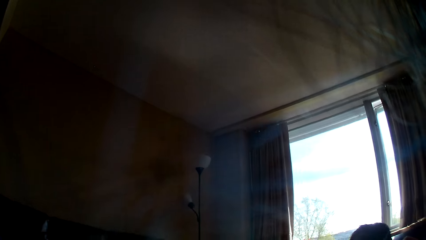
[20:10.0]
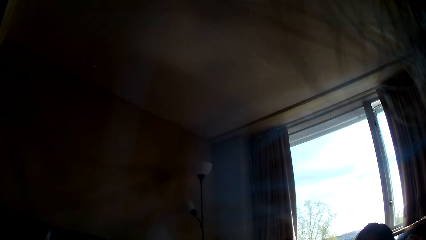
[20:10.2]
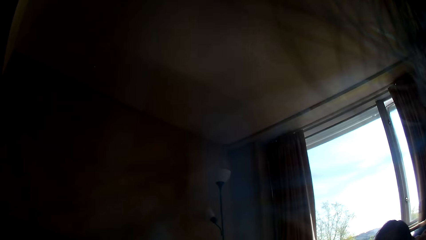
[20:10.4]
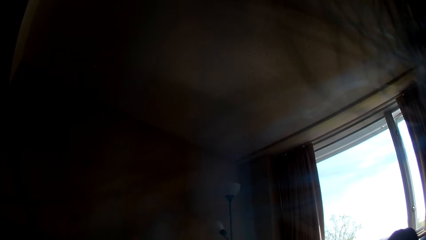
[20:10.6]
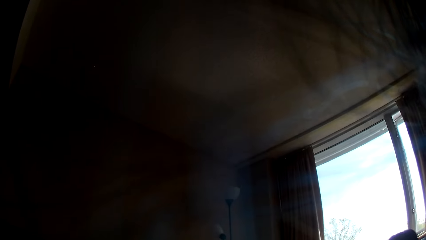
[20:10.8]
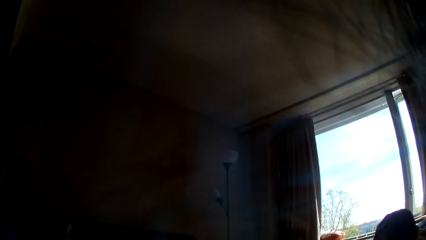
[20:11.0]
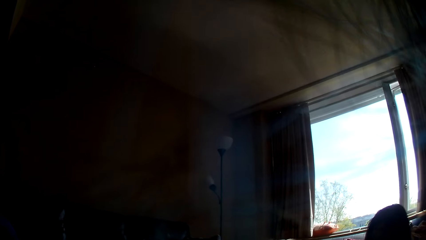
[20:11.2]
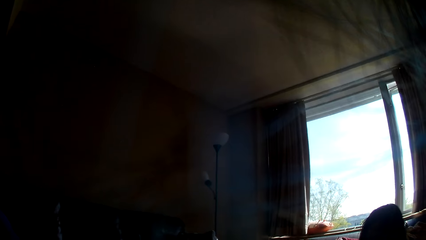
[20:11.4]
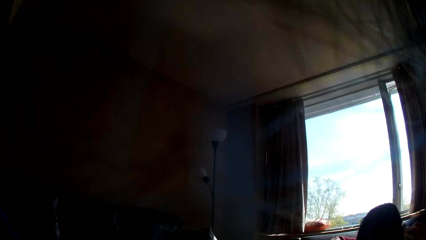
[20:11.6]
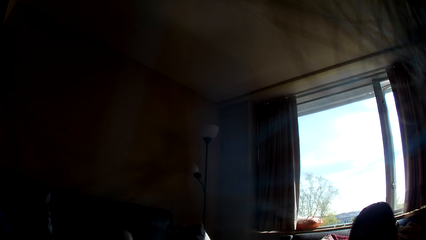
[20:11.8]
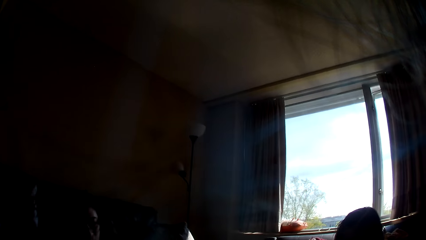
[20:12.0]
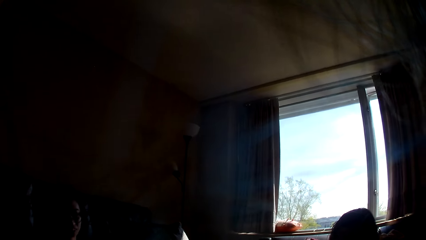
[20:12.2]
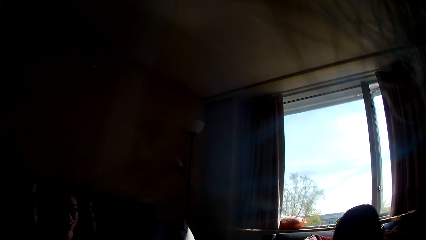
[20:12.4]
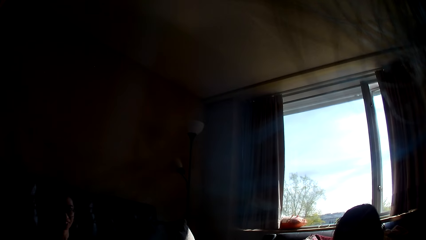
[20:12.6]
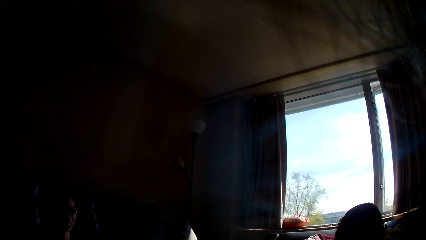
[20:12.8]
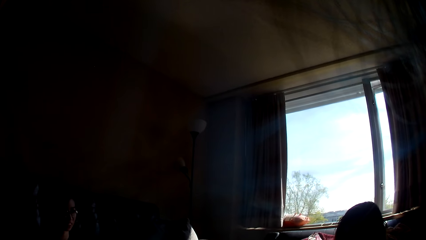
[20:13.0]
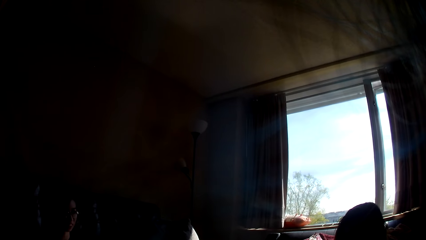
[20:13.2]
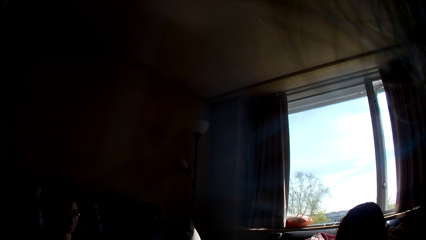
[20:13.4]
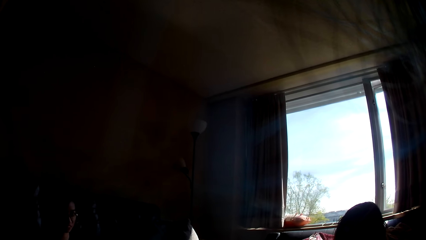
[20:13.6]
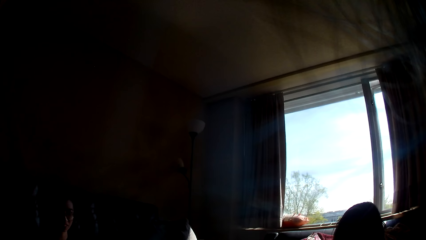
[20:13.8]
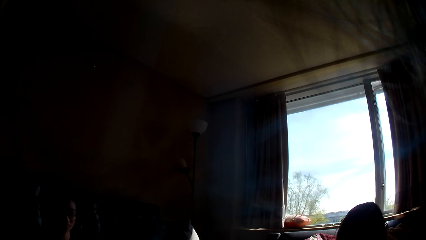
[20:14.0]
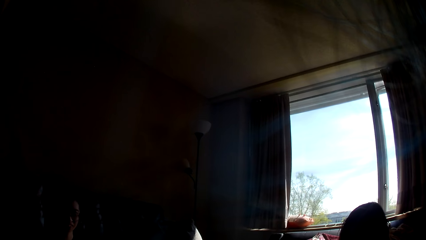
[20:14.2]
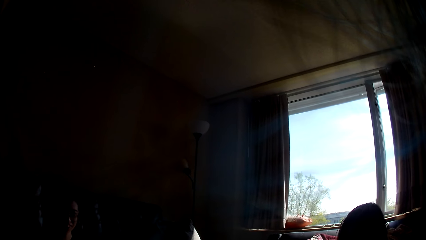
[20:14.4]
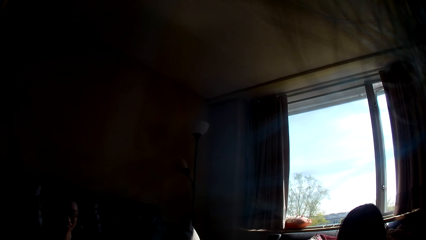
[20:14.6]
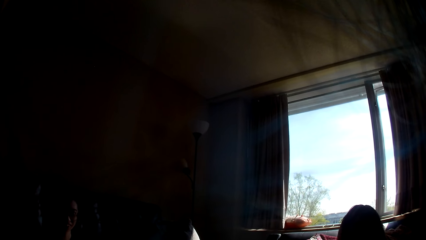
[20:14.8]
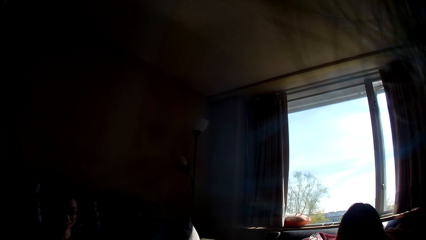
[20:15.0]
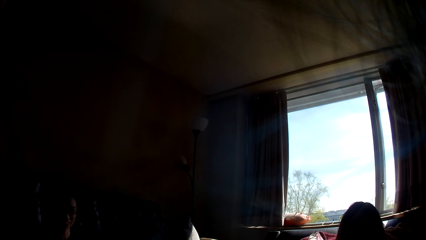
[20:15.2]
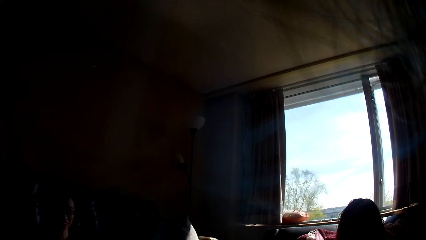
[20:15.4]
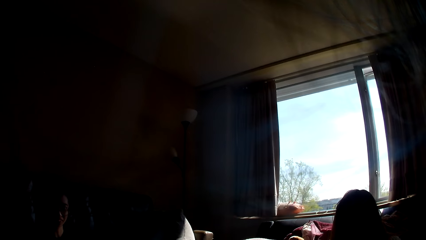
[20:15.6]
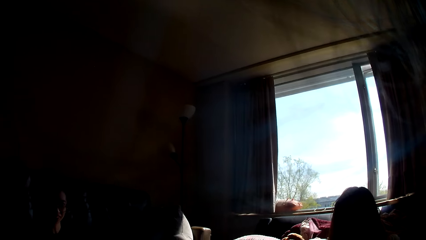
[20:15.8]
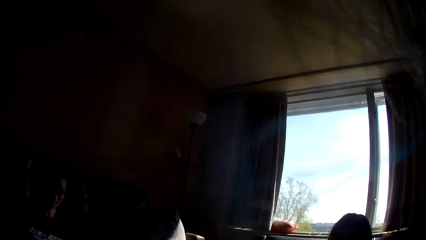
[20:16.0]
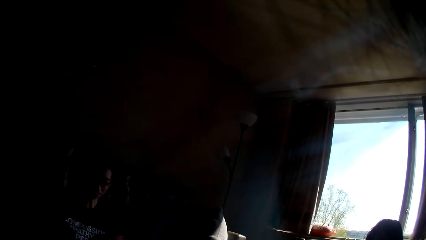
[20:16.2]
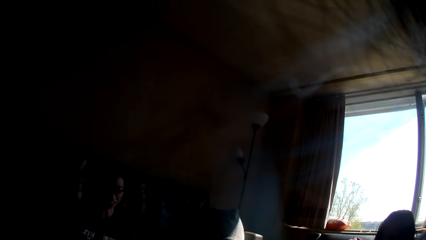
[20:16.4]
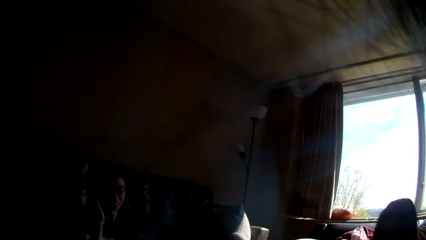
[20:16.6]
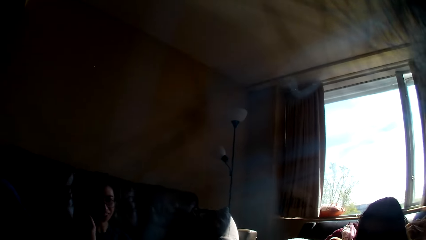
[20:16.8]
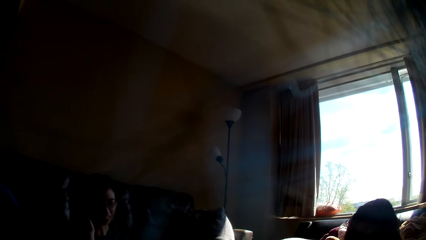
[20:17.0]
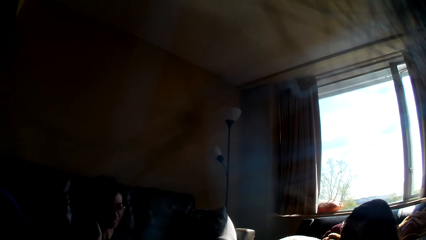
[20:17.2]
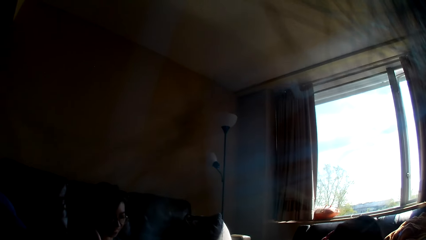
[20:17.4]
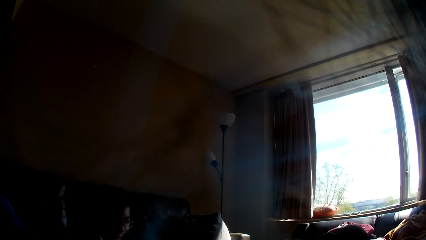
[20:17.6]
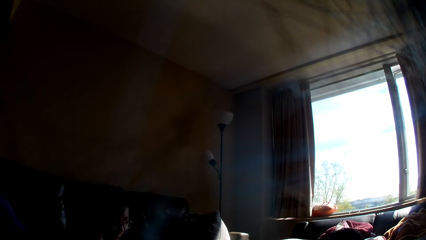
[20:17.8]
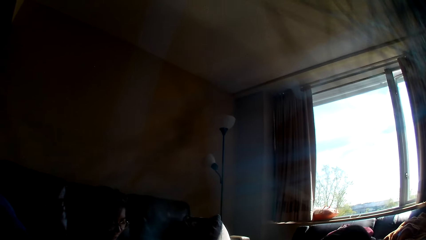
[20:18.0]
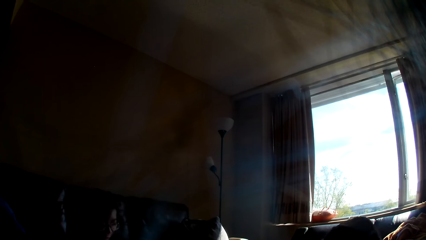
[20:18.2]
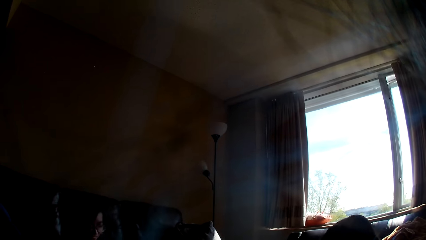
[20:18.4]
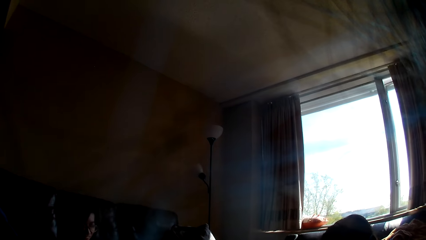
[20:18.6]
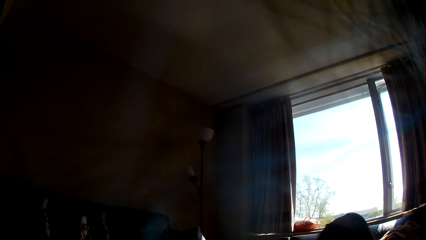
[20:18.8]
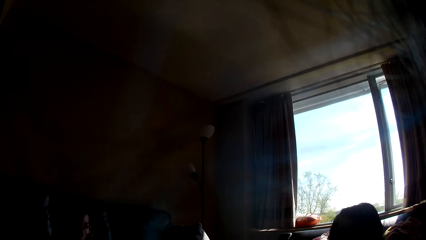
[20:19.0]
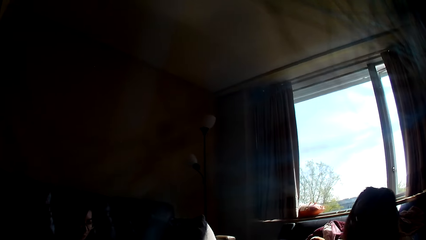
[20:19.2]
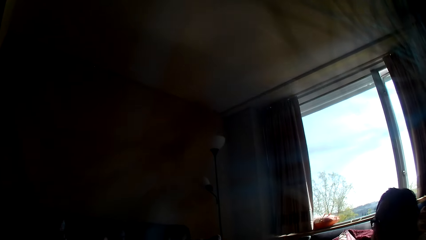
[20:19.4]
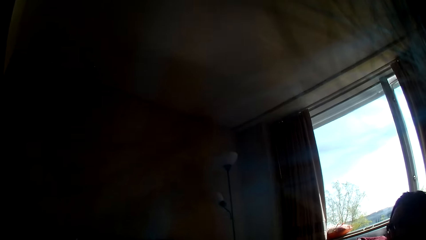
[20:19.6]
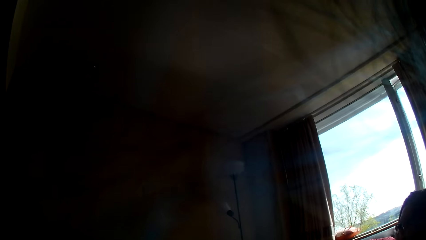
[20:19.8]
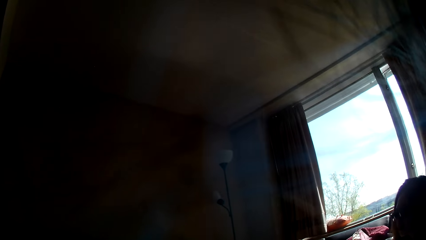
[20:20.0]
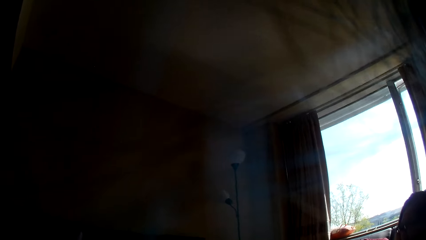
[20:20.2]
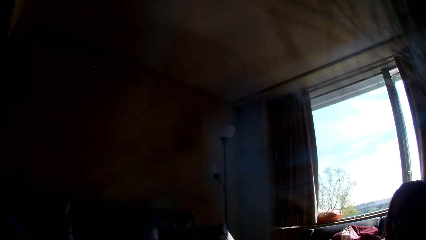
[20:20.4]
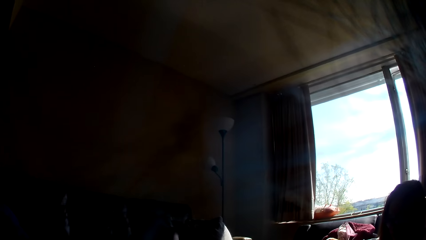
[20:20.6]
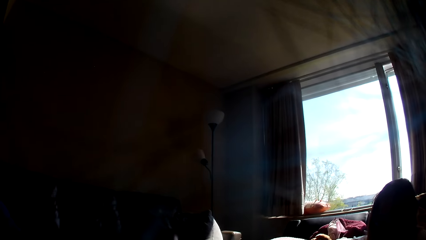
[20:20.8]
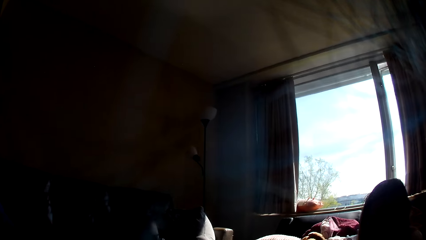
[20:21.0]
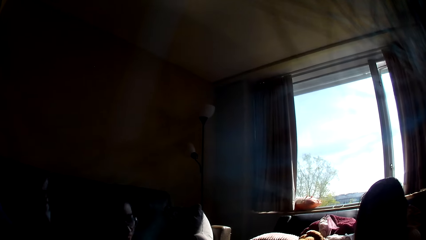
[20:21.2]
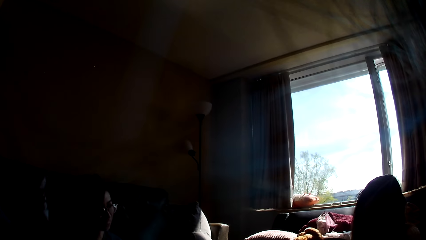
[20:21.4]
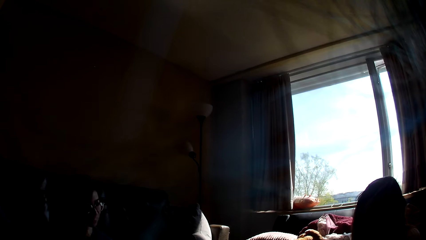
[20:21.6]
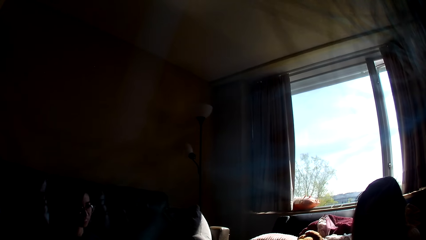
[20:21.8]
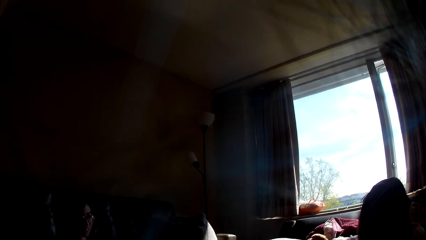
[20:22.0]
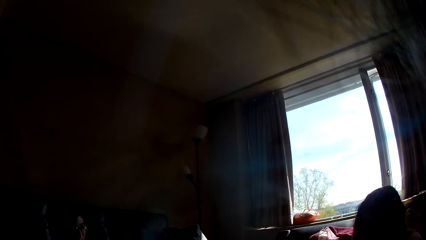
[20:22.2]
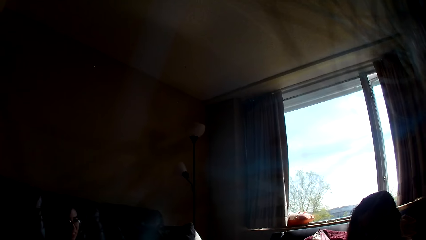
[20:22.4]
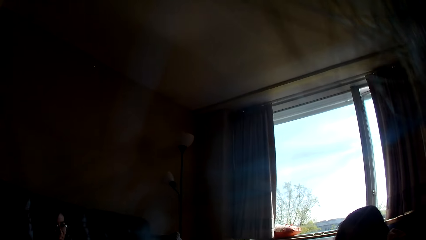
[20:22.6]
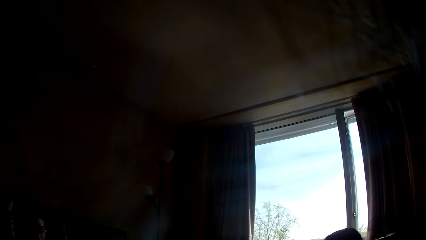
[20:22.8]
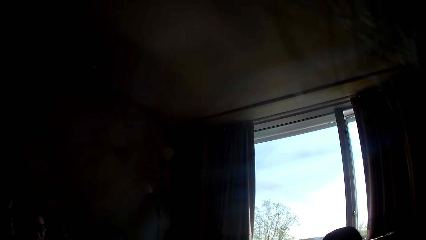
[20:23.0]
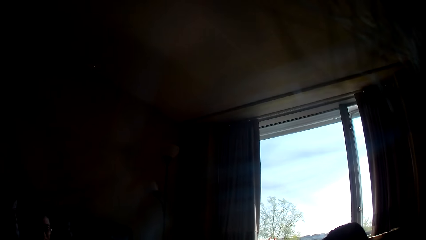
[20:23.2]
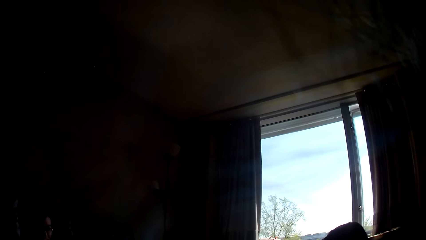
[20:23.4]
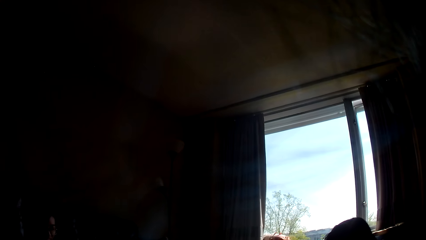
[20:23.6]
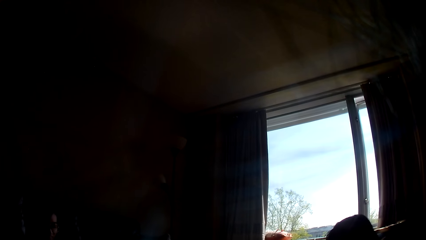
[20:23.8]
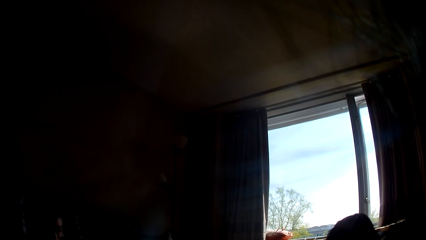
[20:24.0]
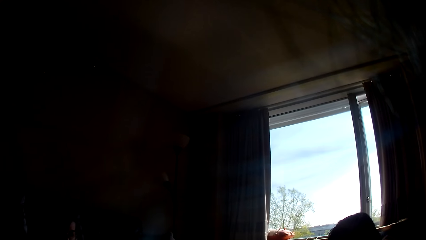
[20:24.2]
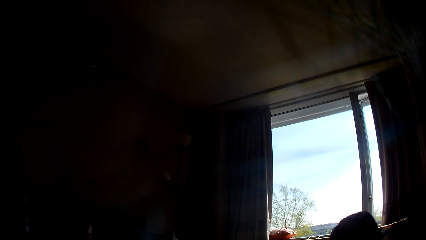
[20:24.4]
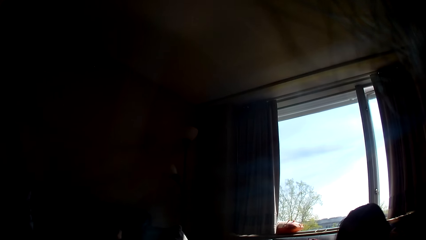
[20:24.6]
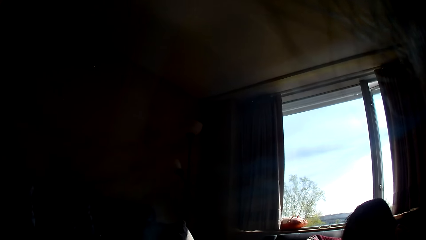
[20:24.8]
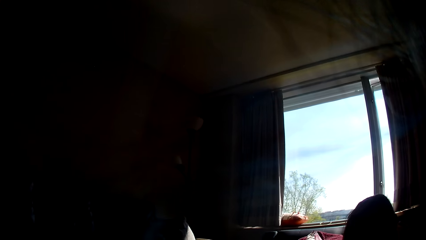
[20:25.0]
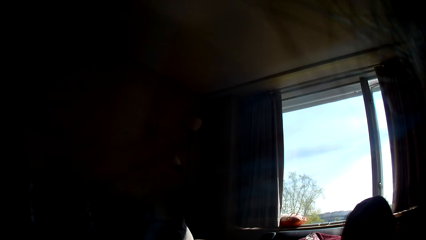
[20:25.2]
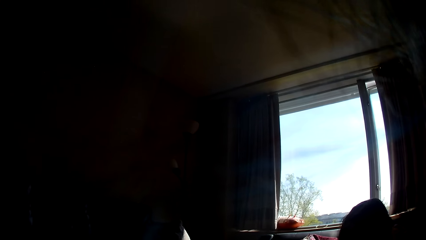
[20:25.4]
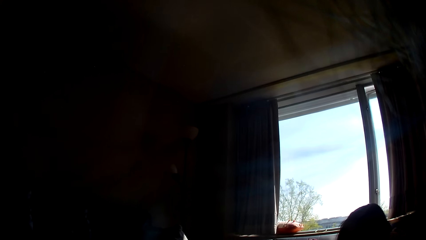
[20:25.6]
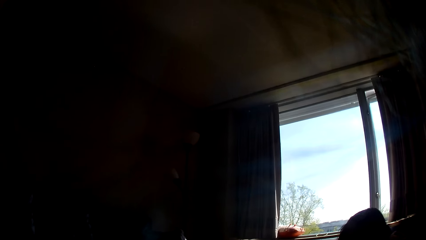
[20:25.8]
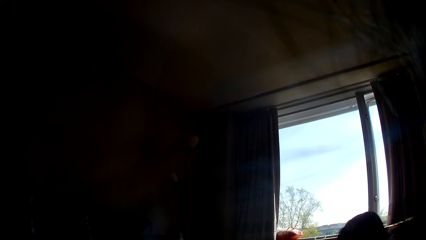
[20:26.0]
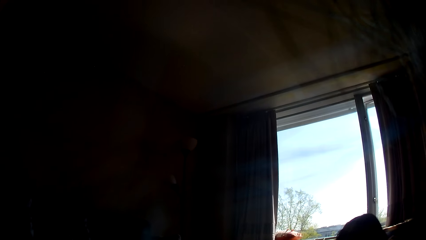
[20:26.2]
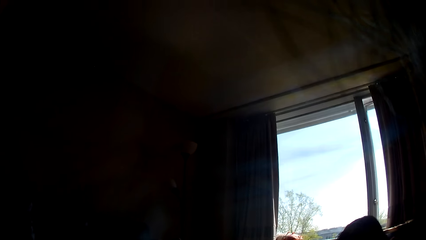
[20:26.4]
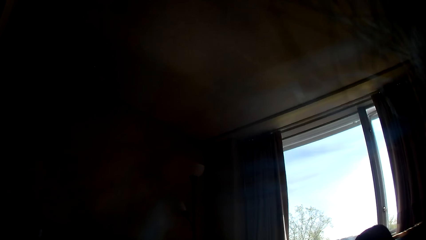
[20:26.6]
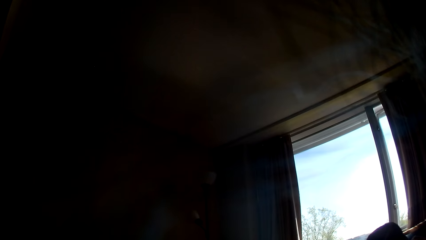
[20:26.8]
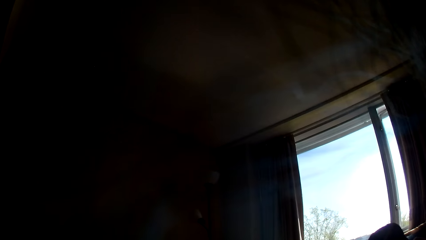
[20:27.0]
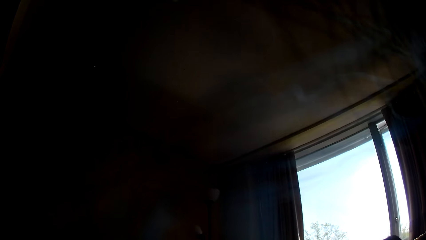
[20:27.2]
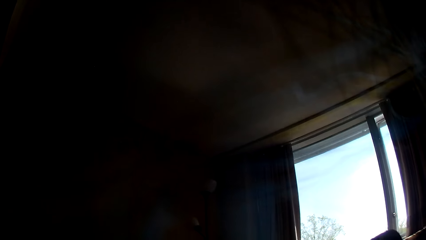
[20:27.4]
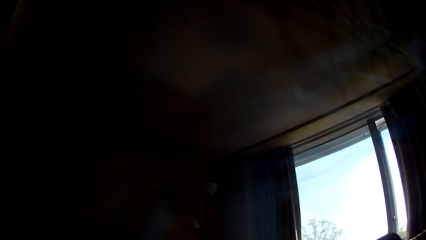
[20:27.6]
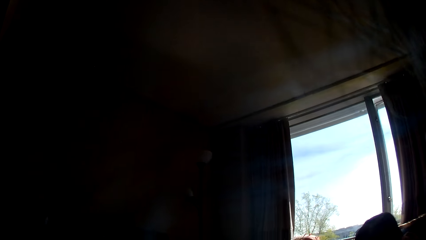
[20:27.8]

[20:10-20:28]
A lady leans back and pushes her hair back. Another lady sits back. The first lady sits back and leans forward.
